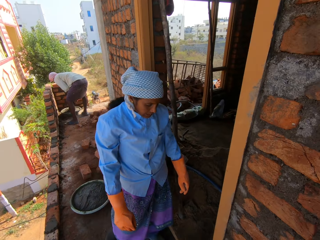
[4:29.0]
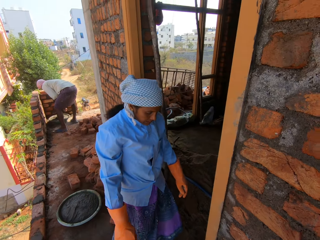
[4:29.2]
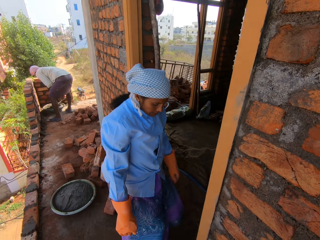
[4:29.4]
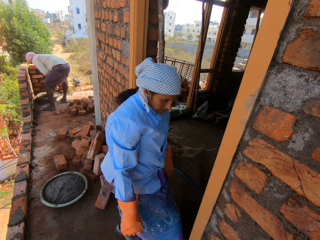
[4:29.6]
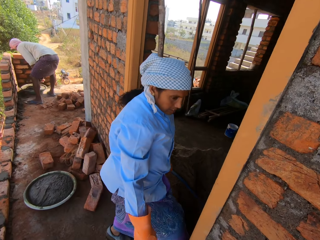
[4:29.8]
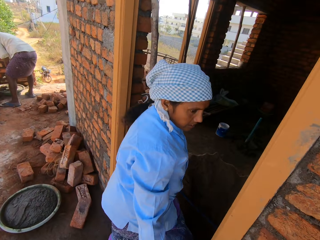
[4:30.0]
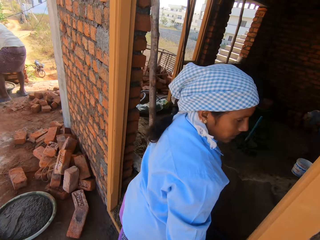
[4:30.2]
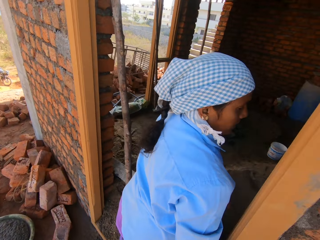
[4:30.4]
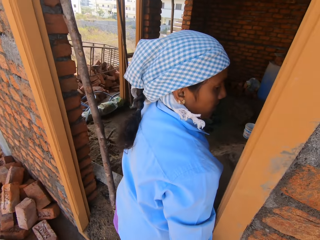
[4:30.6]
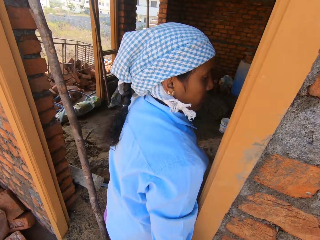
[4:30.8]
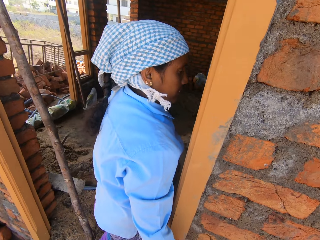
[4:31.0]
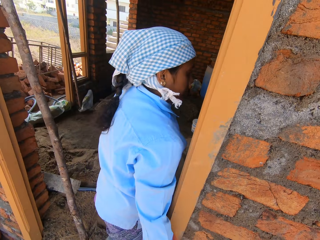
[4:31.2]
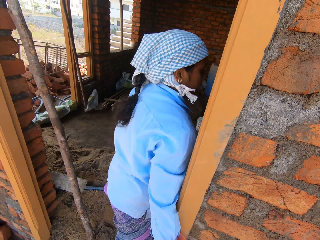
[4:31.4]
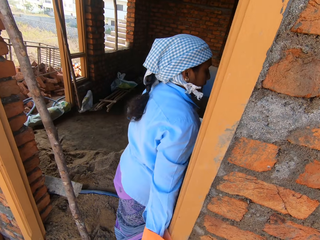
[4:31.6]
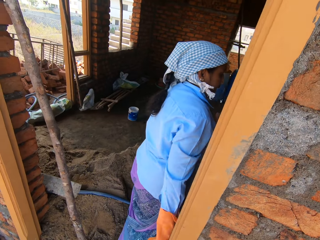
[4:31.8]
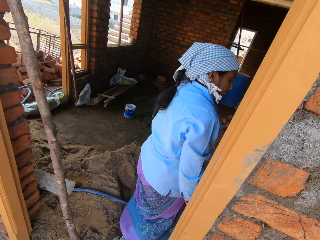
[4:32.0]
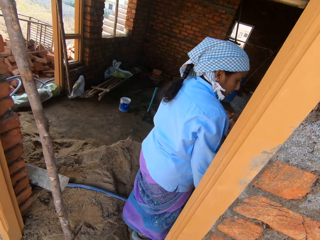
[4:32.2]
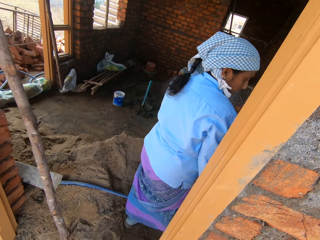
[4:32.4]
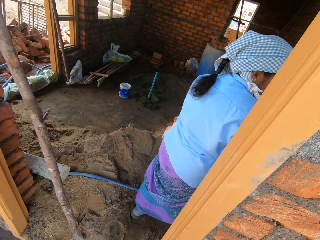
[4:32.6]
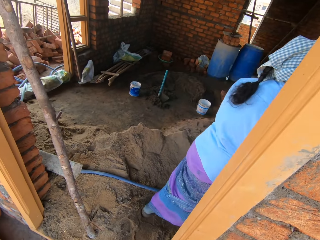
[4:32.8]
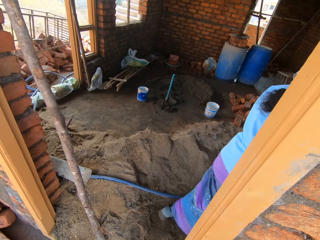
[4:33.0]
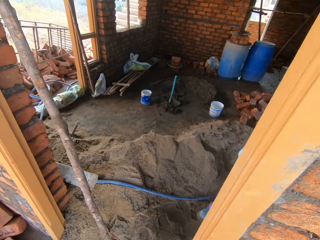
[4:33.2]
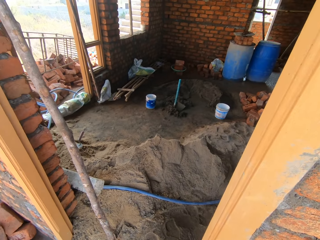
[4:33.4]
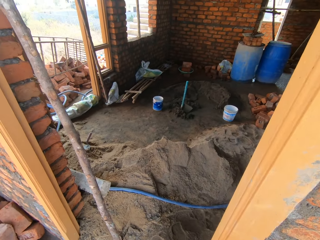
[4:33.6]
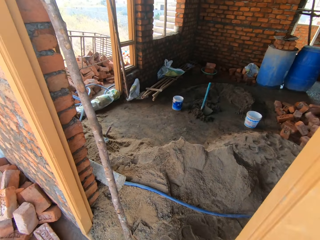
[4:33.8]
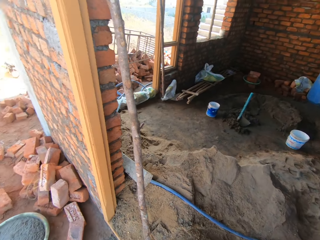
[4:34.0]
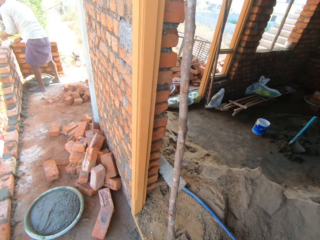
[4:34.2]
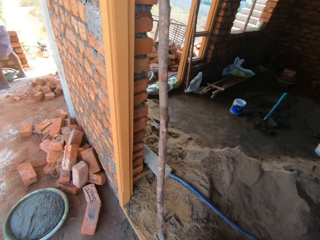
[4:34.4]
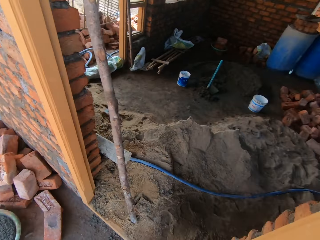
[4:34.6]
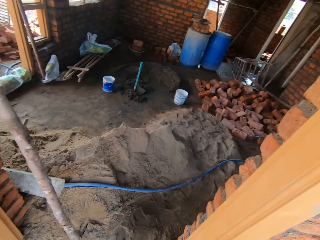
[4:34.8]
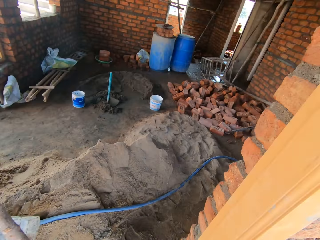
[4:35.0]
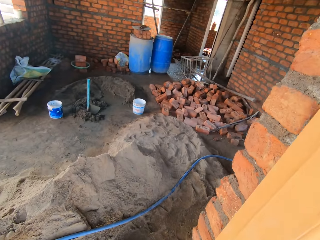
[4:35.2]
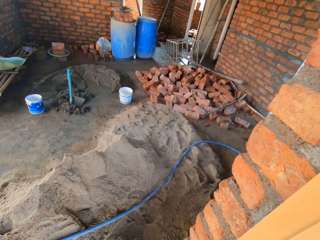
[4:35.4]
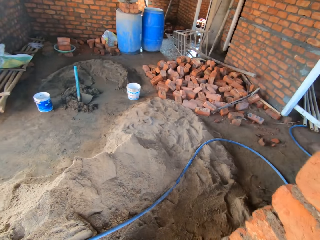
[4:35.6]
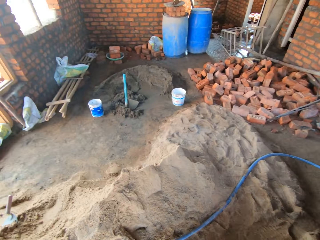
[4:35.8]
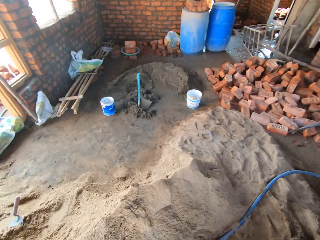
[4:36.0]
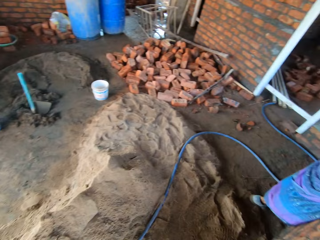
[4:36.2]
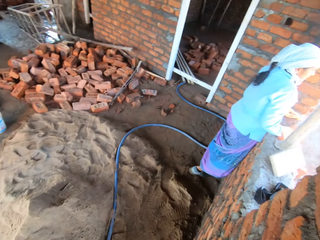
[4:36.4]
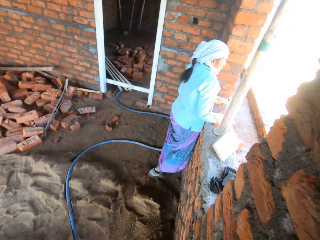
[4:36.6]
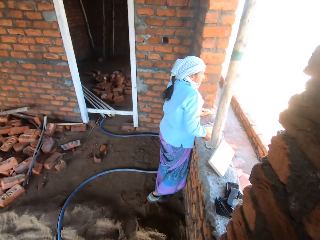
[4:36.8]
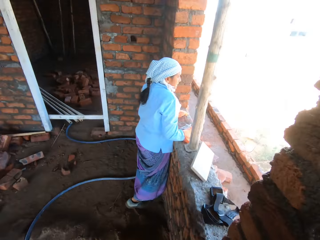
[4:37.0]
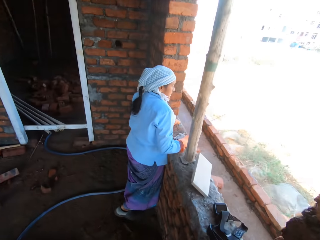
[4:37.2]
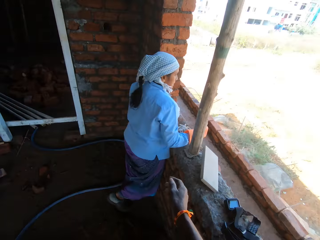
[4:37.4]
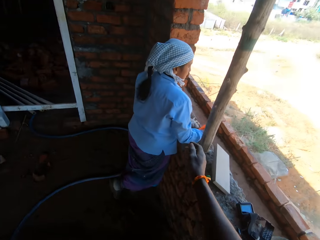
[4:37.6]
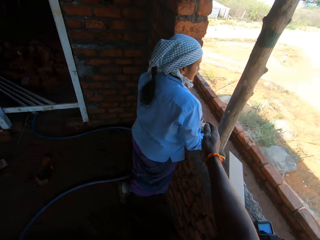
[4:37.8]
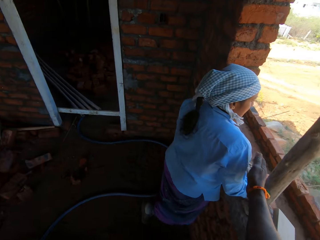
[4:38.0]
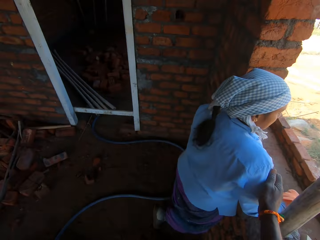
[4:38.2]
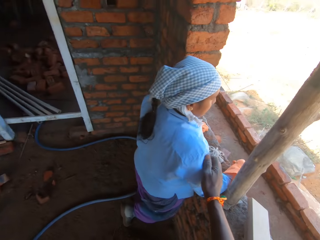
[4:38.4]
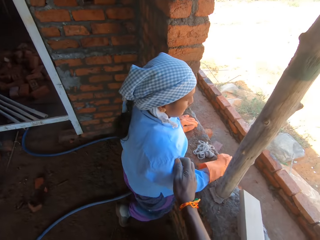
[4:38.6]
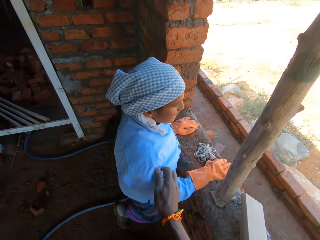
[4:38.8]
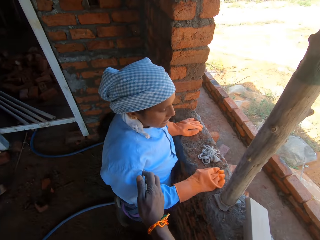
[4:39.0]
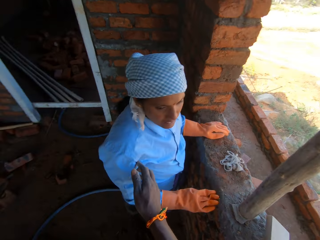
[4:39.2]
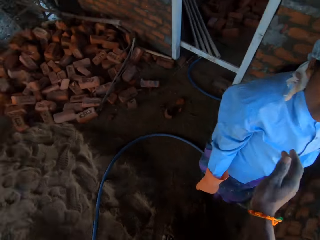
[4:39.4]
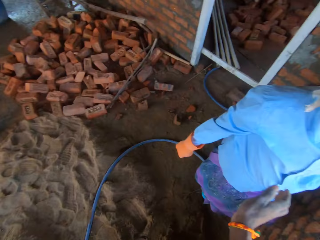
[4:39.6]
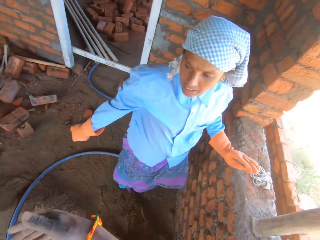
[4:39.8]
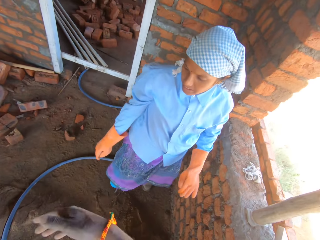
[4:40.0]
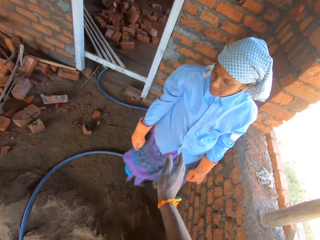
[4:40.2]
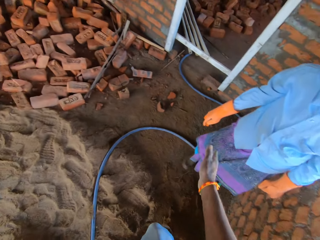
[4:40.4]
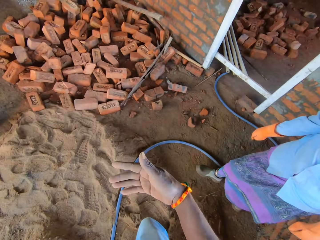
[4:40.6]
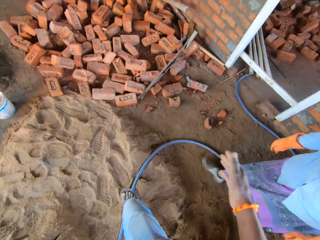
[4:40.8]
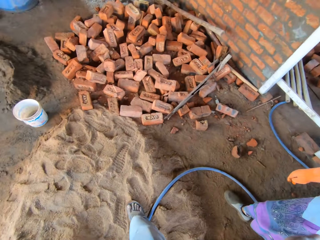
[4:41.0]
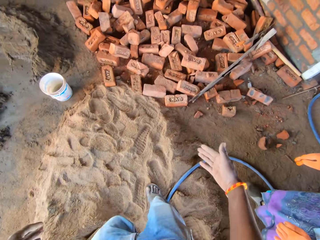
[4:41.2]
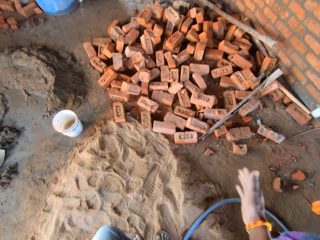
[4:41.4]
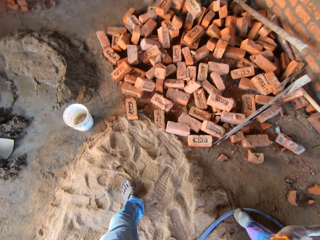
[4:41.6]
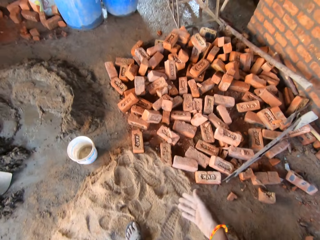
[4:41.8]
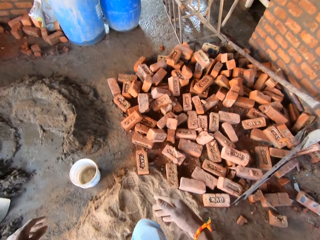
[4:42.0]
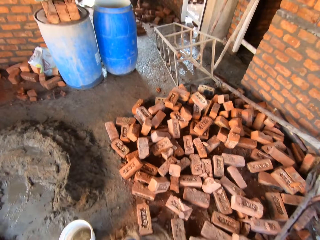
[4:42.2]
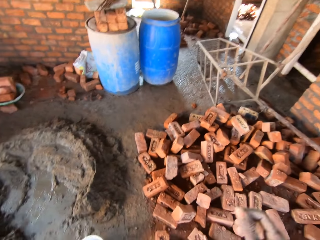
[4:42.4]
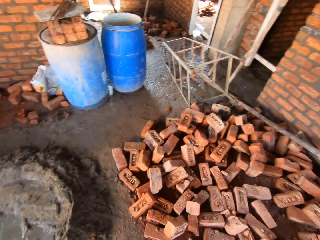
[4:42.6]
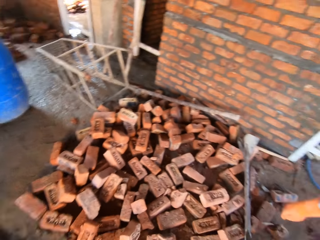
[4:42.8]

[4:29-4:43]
The woman walks past the camera wearer. The camera wearer converses with the woman. The man scoops some mortar from the bowl with the trowel in his right hand. The man plasters the red bricks with the trowel in his right hand. The camera wearer follows the woman to the site room. He walks towards the woman. He touches the woman with his right hand in the site room. He converses with the woman. He gesticulates with his right hand. He walks with the woman in the site room. He walks towards the red bricks on the floor. The woman walks towards the red bricks on the floor.

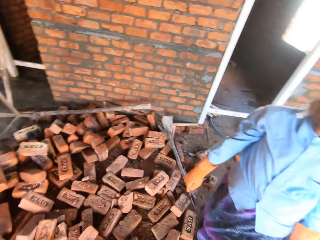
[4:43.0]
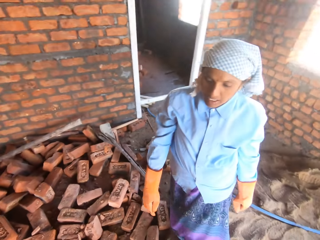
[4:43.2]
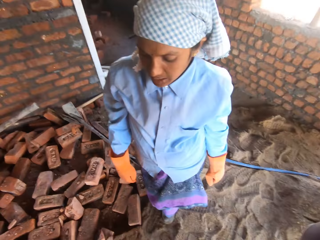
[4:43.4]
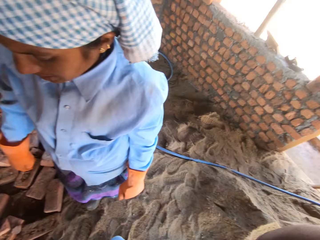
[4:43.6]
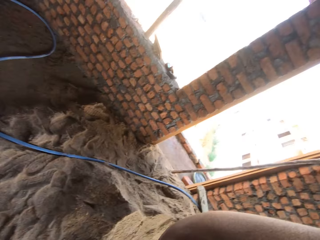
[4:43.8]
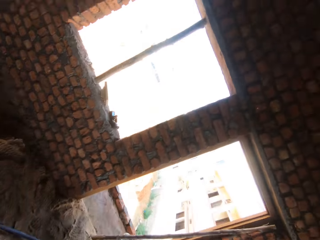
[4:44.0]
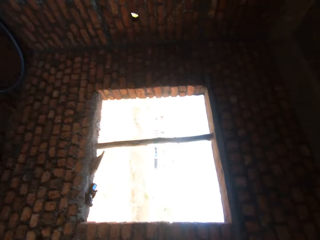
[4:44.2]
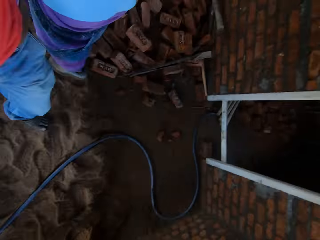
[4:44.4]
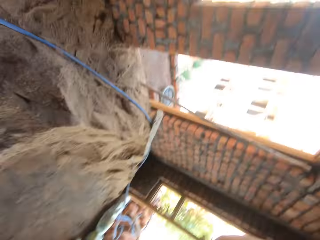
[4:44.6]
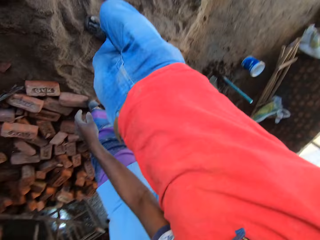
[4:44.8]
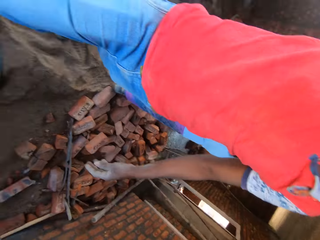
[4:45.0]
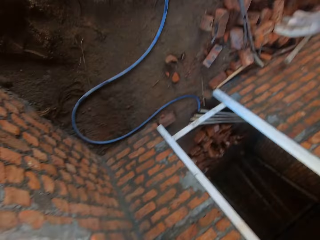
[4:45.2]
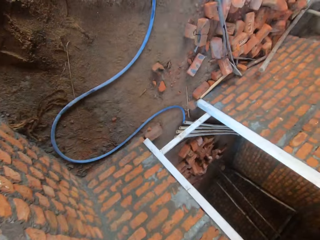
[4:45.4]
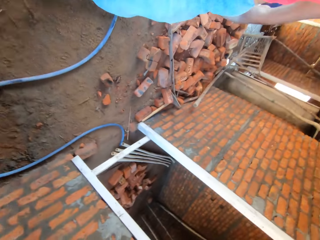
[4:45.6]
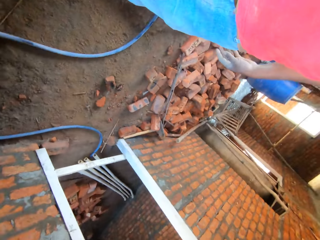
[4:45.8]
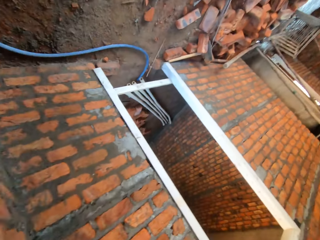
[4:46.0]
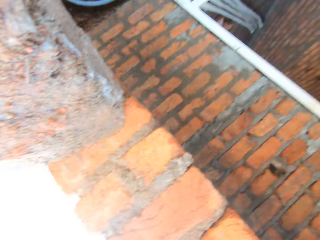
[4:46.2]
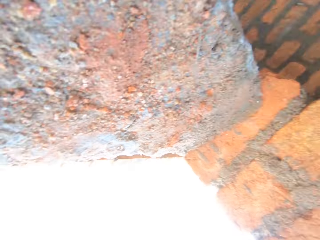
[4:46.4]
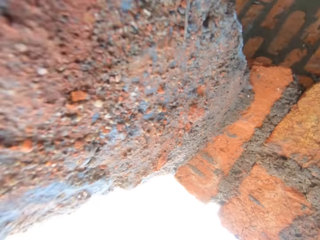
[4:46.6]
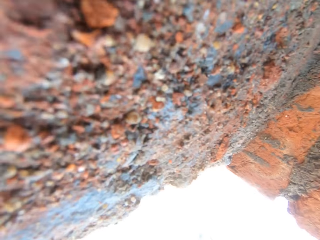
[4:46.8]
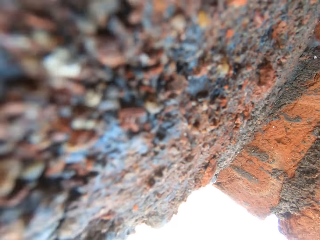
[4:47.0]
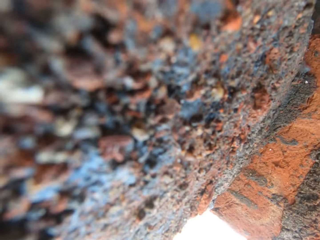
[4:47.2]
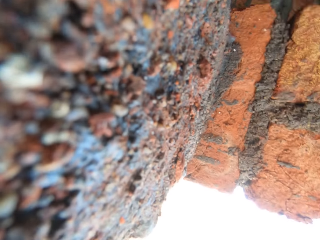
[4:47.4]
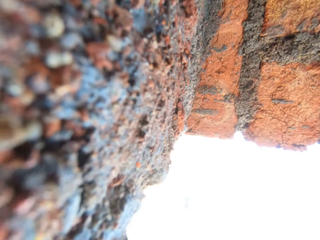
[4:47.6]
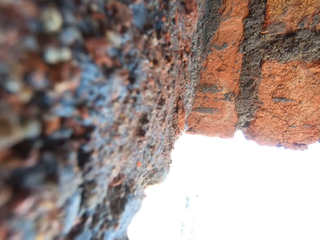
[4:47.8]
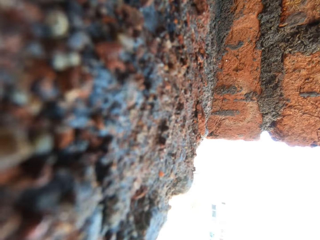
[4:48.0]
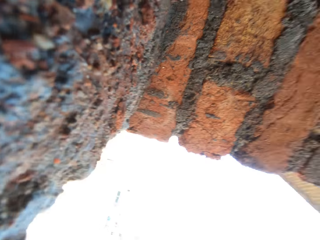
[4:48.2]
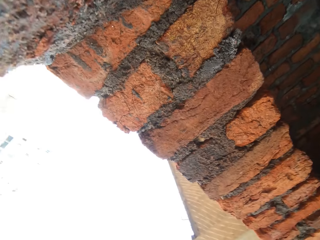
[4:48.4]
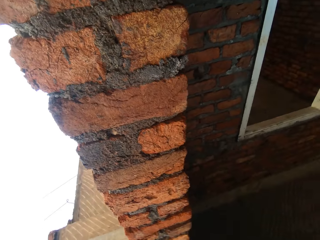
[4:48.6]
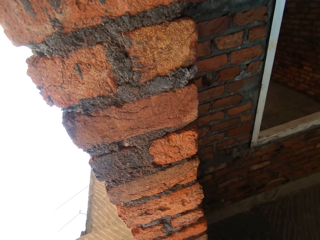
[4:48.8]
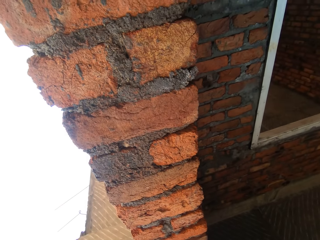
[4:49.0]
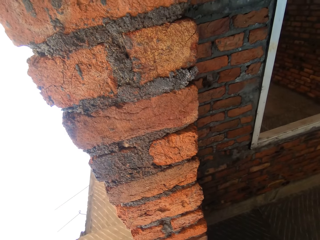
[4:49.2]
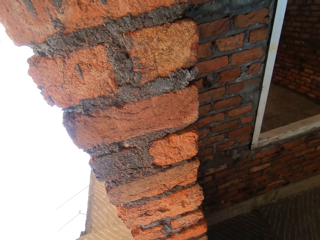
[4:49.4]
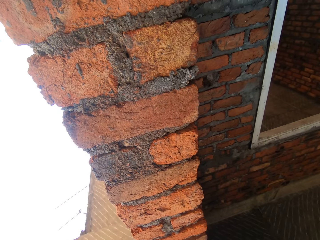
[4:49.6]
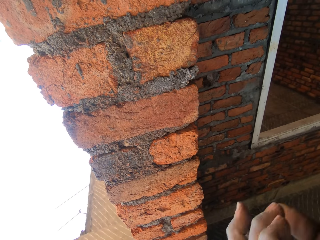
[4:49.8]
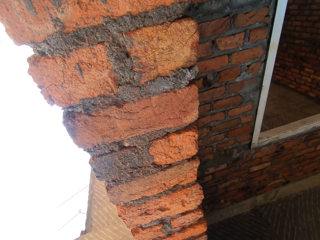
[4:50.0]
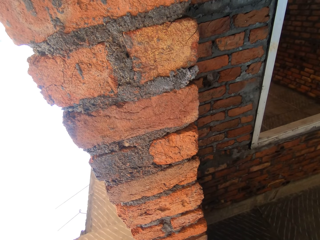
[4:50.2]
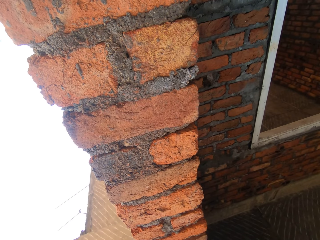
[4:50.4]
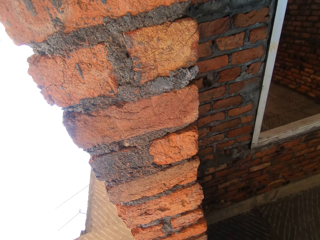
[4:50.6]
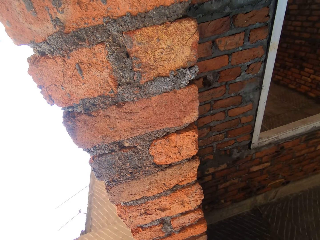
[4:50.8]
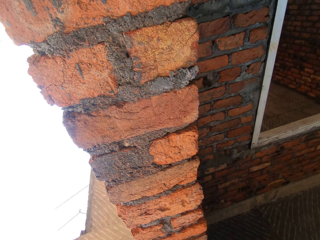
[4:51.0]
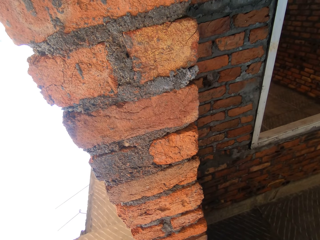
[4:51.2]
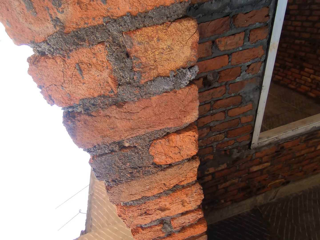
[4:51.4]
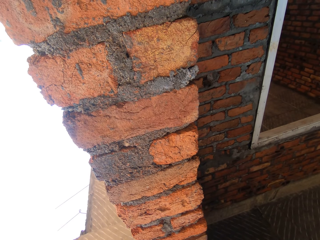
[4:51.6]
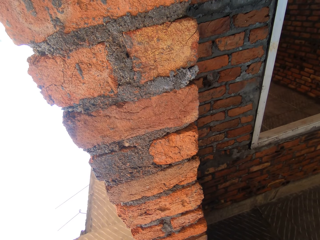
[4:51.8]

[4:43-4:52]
The camera wearer removes the camera on his head. He converses in the site room. He puts down the camera.
